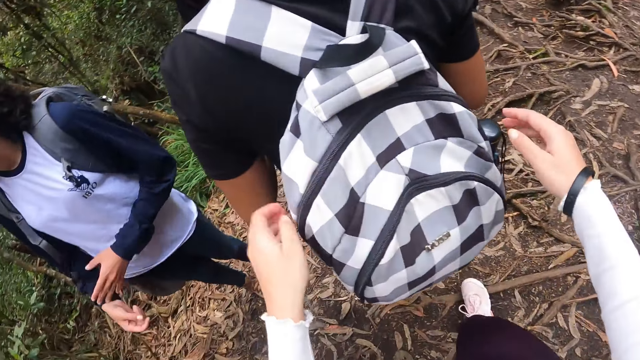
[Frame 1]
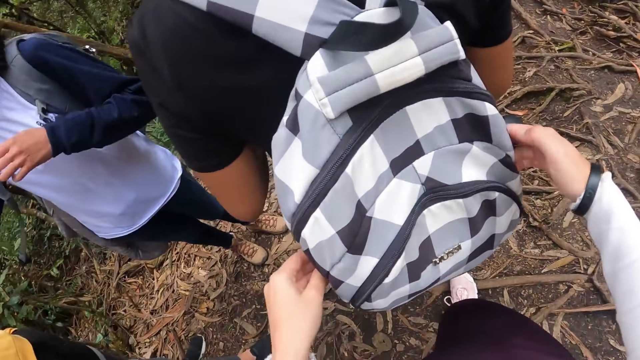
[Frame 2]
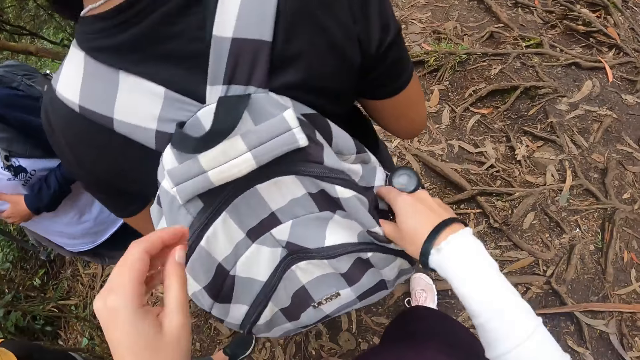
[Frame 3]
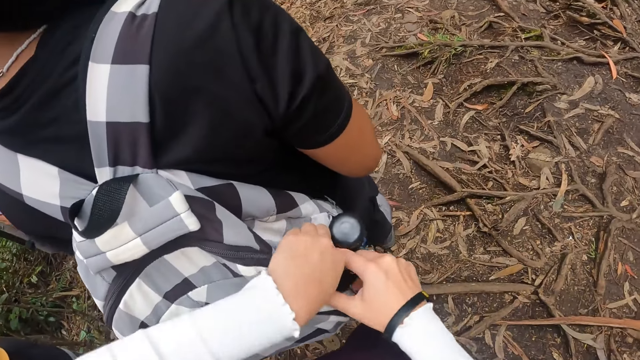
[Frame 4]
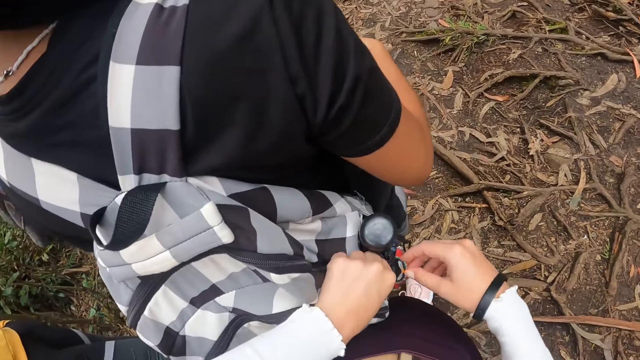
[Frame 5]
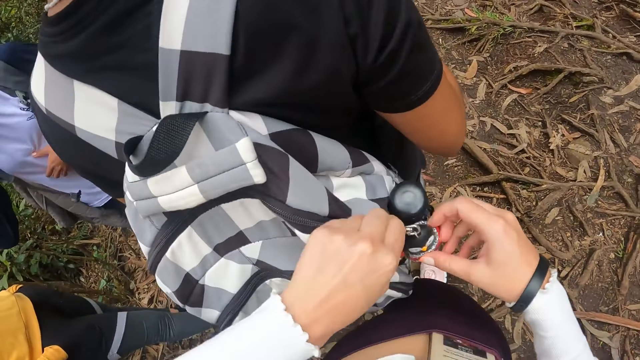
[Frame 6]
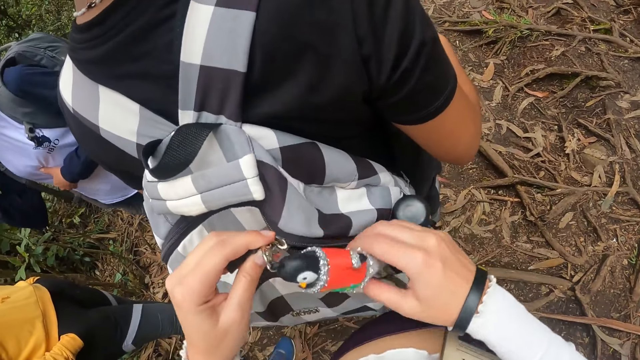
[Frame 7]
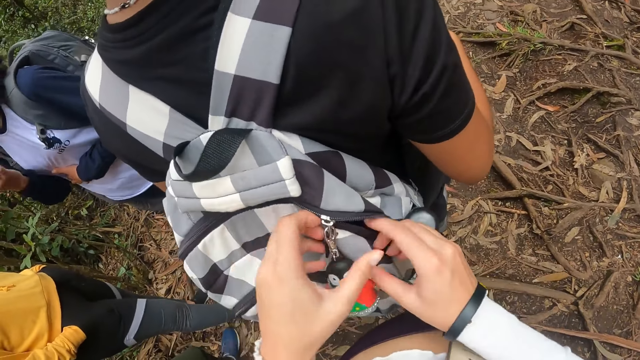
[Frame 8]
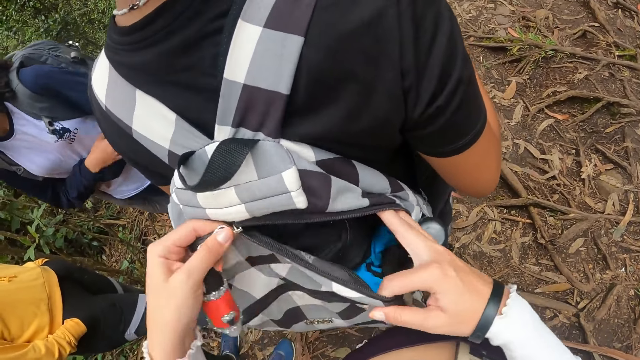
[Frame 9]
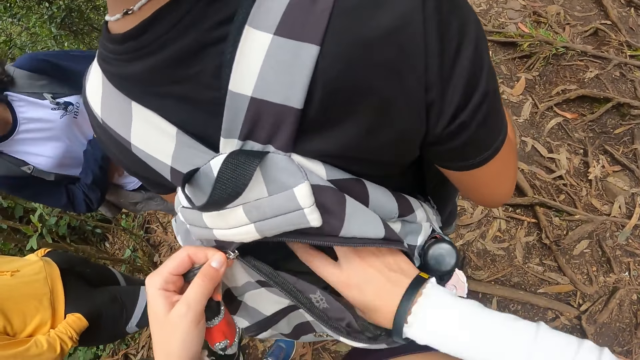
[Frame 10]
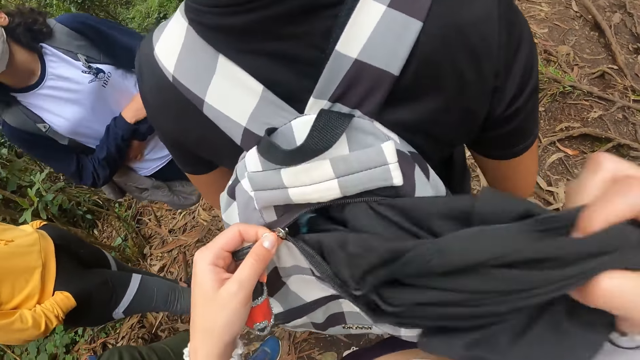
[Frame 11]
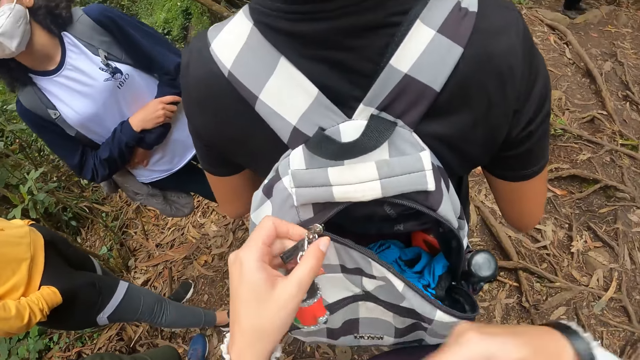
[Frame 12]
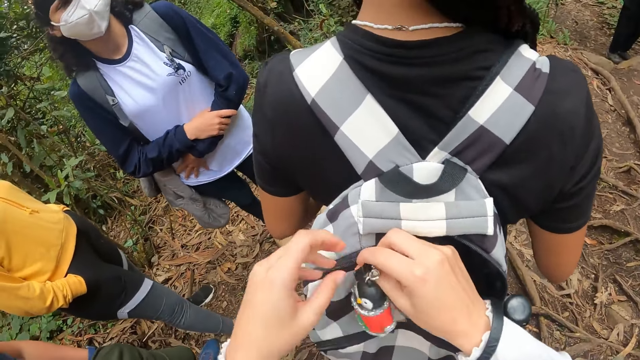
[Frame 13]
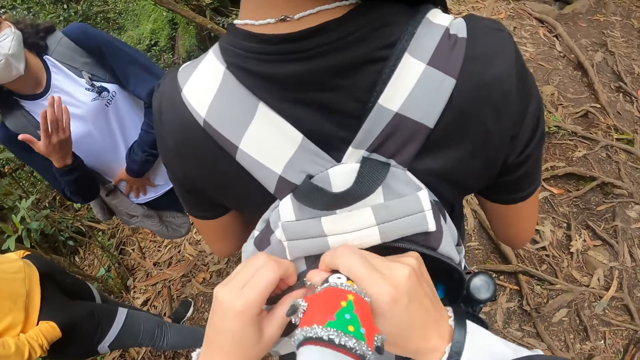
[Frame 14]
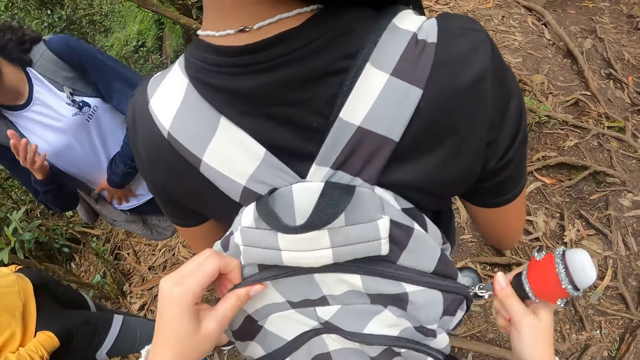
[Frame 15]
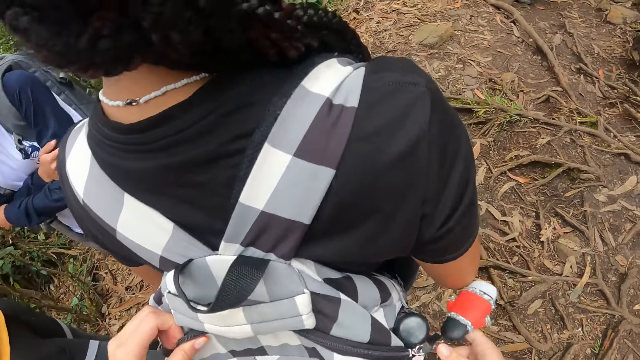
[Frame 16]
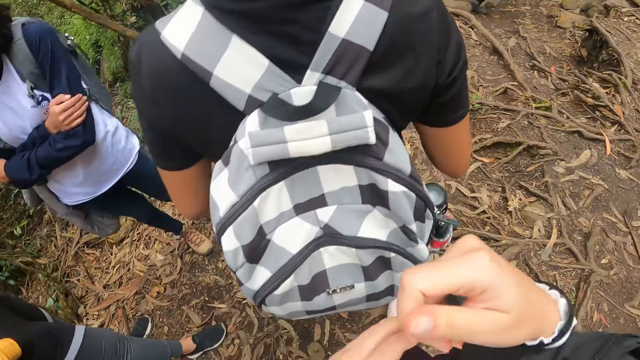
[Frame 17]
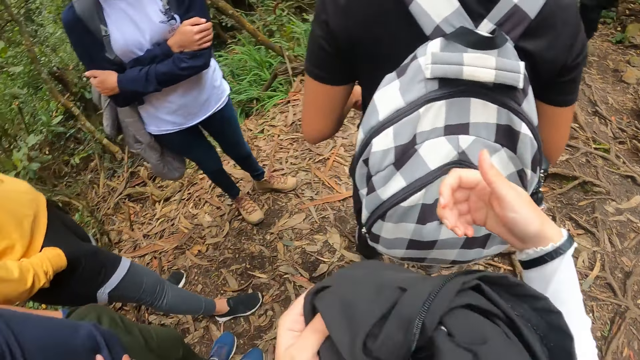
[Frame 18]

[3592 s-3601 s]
The camera wearer opens the girl's backpack with both hands. She holds the girl's bag. She removes a black jacket from the bag with her right hand. She zips up the bag with both hands.

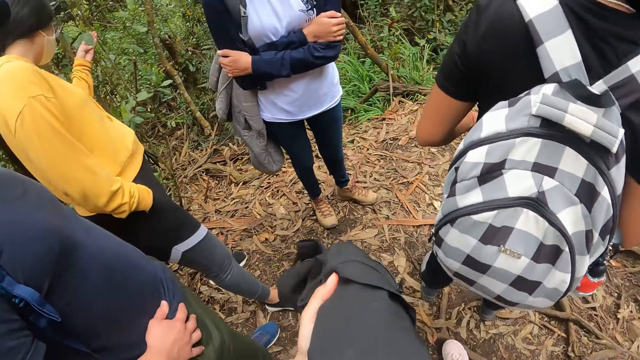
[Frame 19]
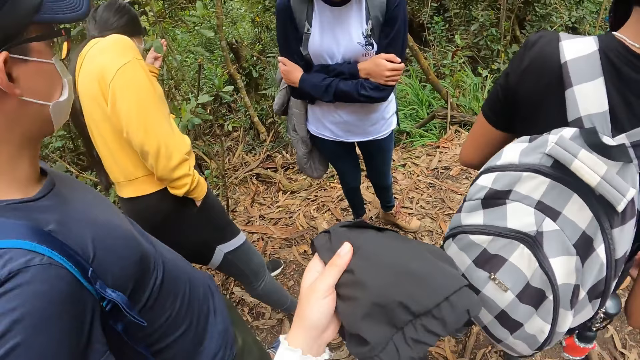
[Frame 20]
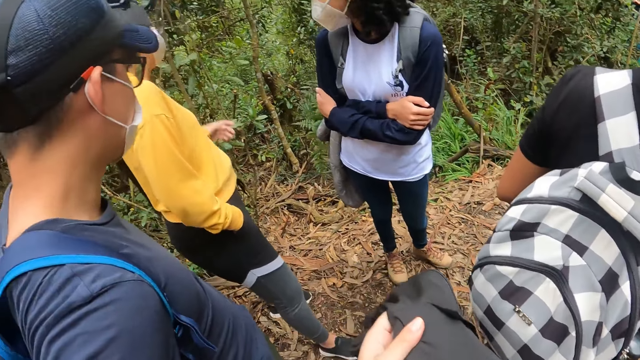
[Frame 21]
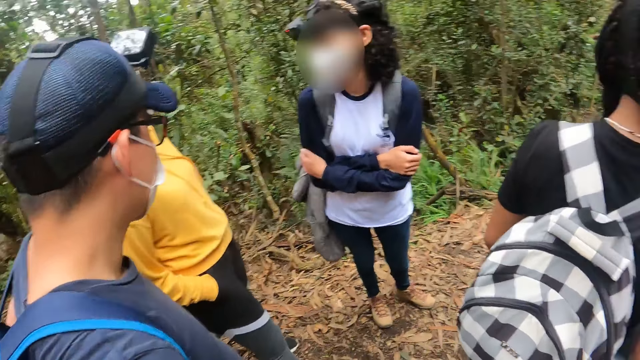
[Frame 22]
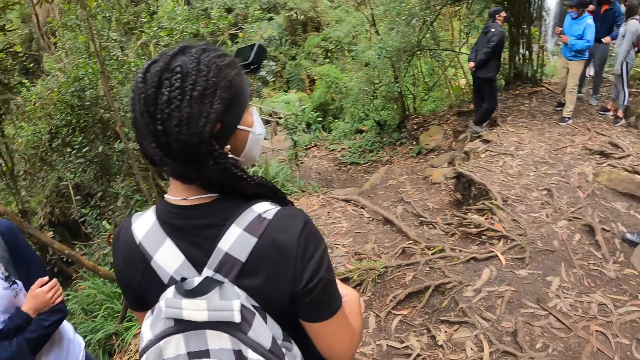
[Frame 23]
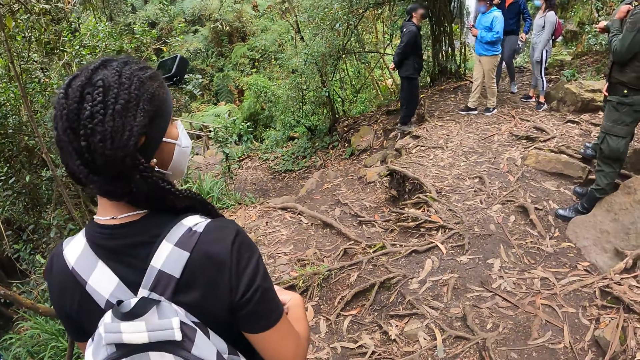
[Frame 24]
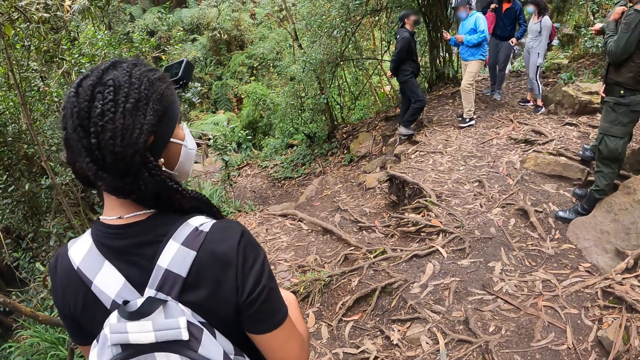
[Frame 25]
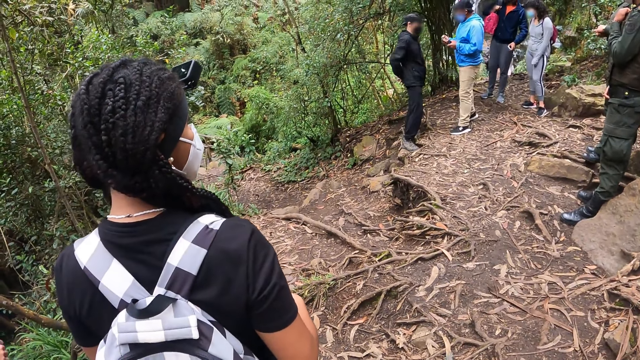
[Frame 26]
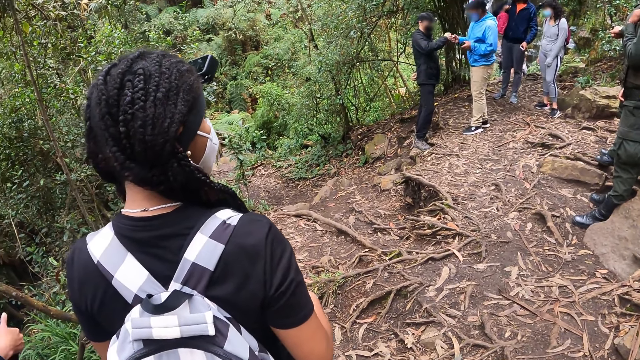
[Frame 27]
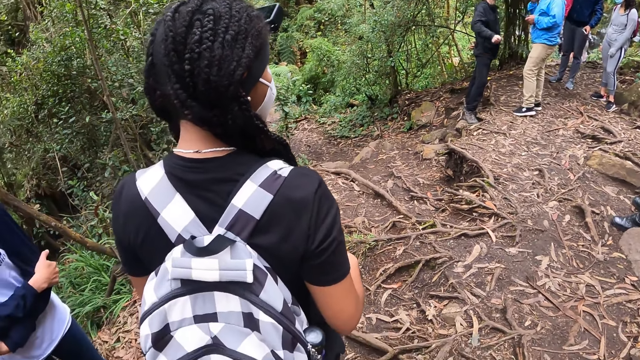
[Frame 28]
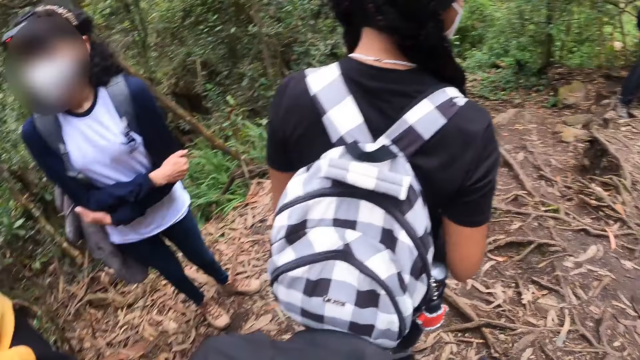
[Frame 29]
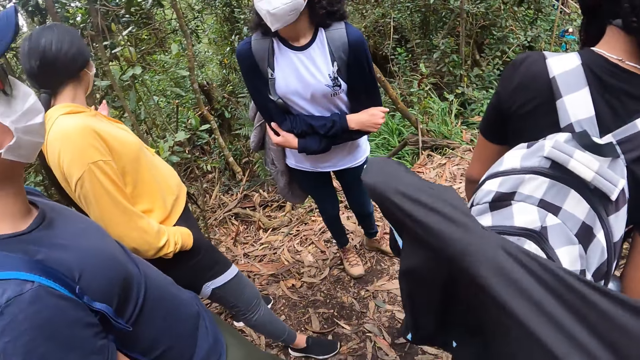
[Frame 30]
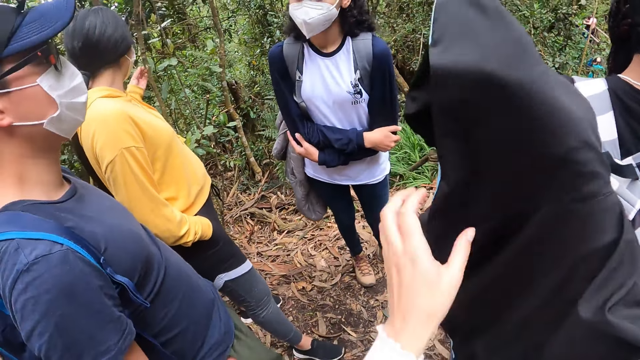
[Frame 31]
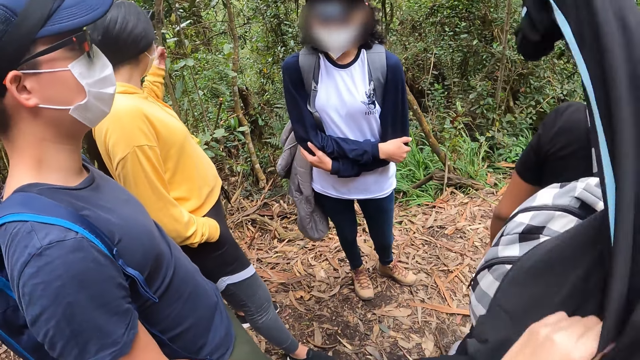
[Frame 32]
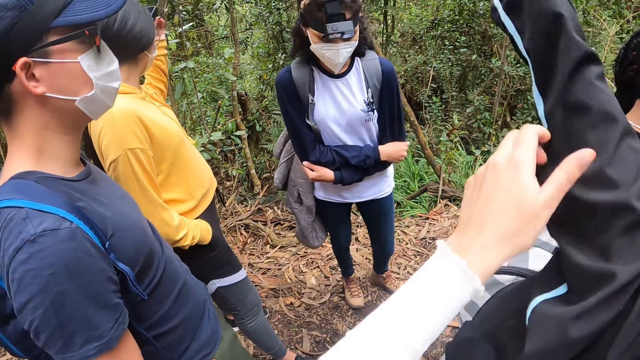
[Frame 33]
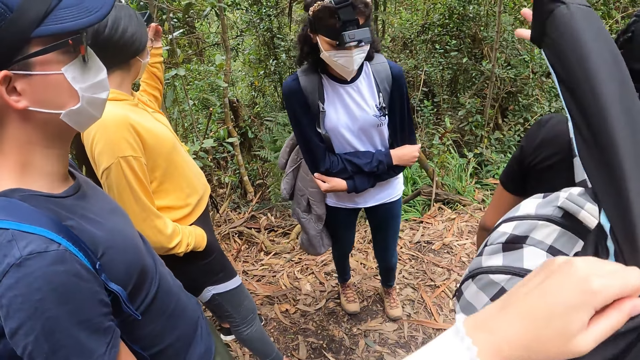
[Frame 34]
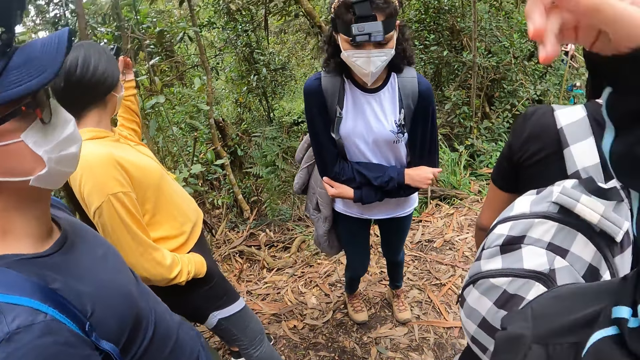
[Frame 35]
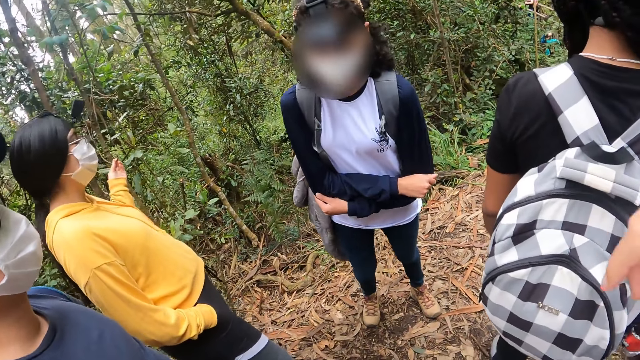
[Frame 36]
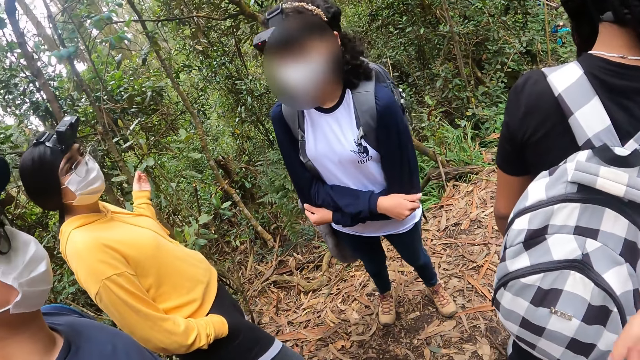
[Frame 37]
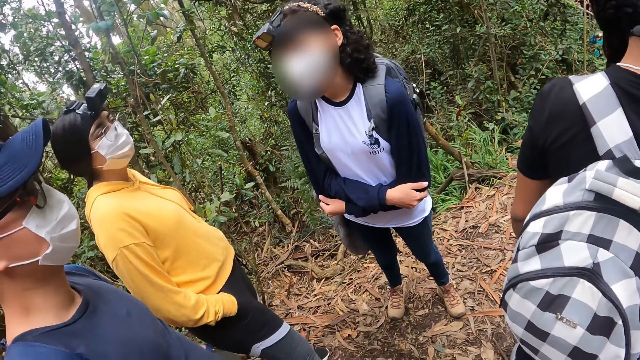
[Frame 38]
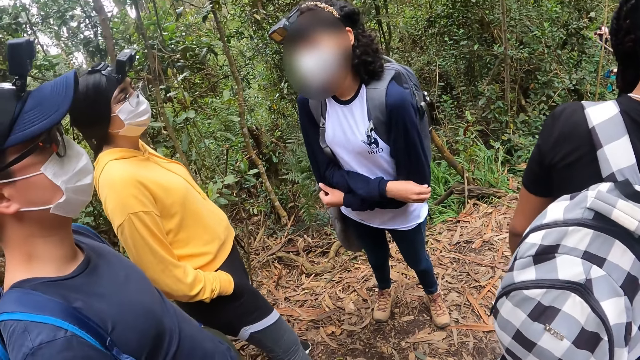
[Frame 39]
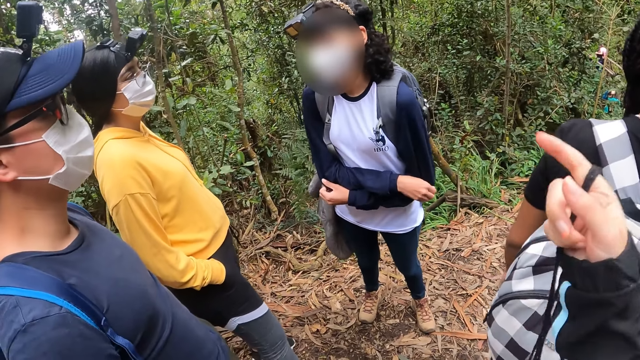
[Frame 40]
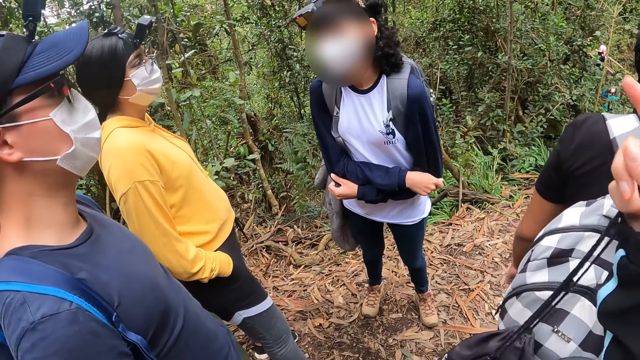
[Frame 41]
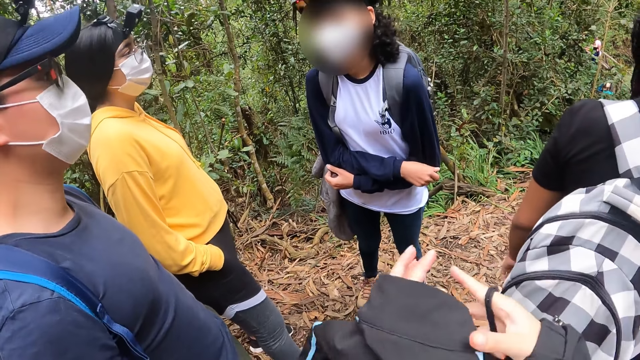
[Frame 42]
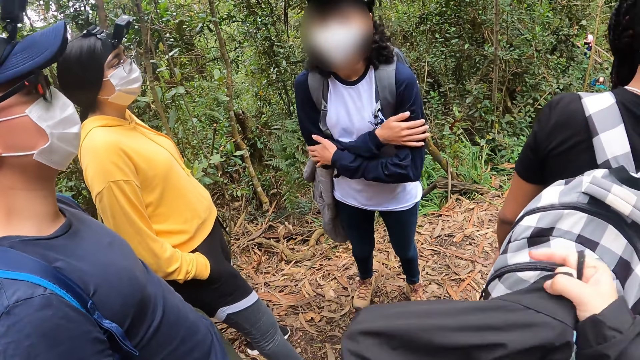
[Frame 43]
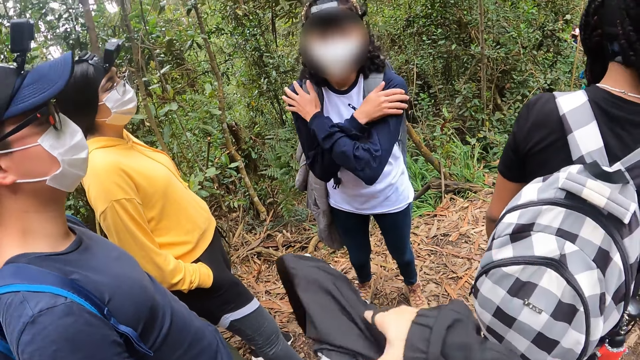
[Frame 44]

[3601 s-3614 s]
The camera wearer holds the clothing in his hand. He turns to the right. He turns around. The guy fist bumps a man. The camera wearer wears the black jacket.
